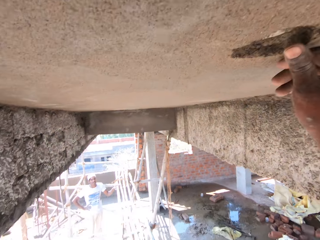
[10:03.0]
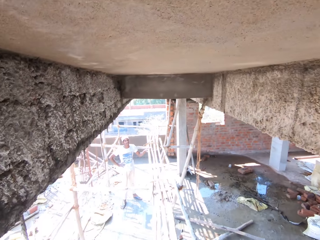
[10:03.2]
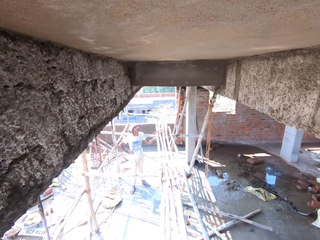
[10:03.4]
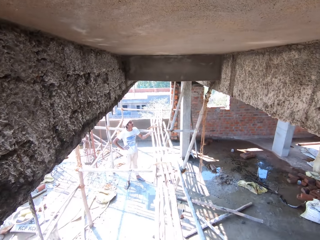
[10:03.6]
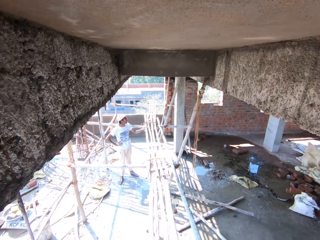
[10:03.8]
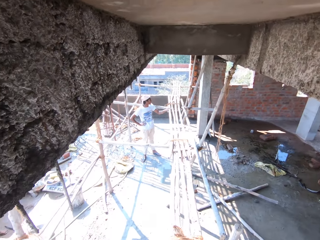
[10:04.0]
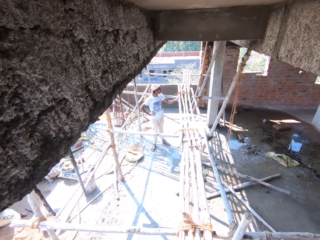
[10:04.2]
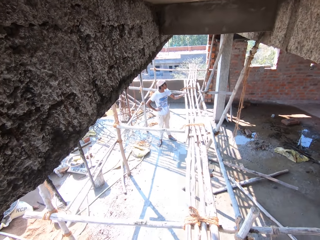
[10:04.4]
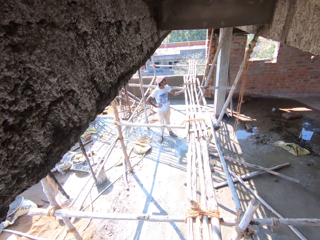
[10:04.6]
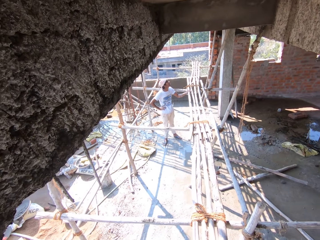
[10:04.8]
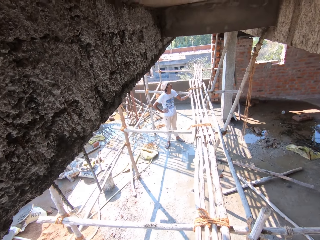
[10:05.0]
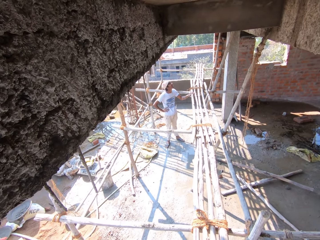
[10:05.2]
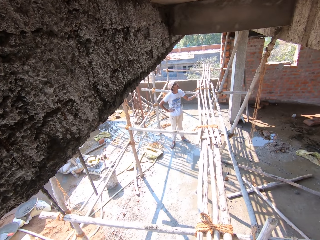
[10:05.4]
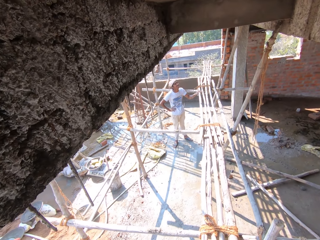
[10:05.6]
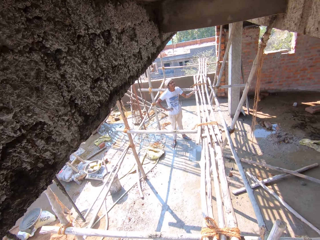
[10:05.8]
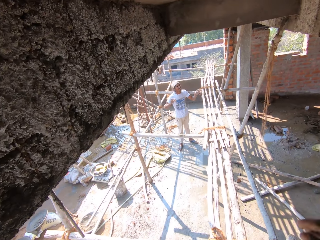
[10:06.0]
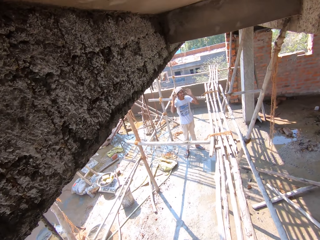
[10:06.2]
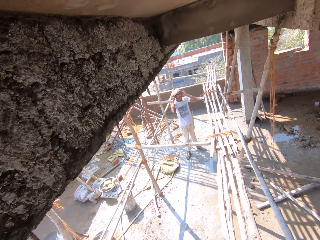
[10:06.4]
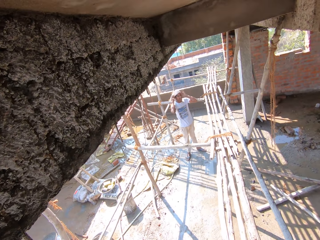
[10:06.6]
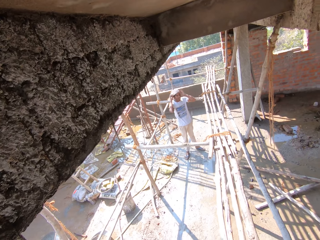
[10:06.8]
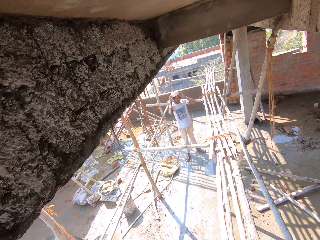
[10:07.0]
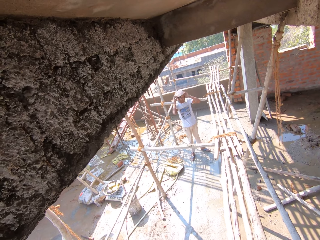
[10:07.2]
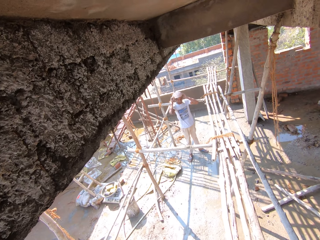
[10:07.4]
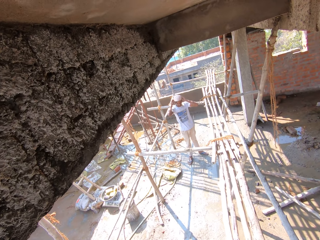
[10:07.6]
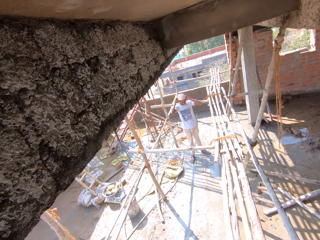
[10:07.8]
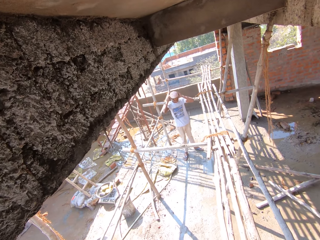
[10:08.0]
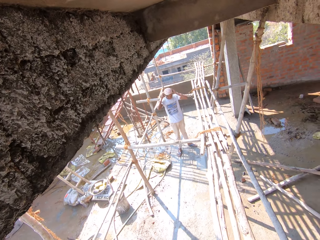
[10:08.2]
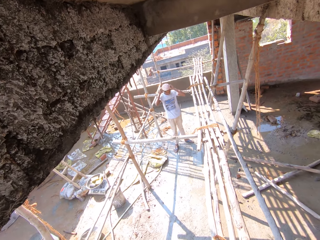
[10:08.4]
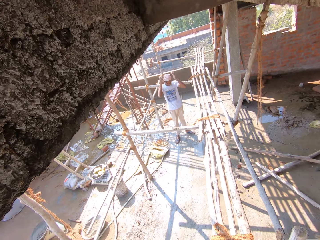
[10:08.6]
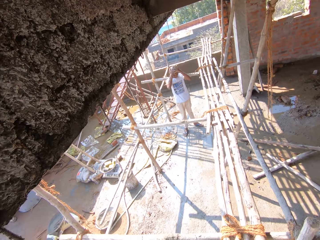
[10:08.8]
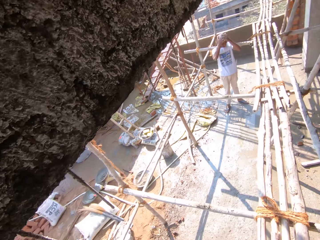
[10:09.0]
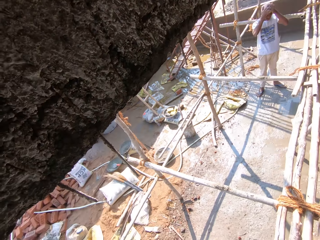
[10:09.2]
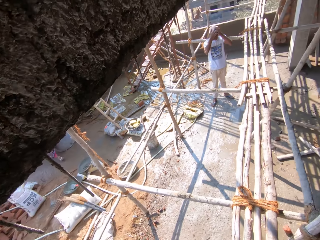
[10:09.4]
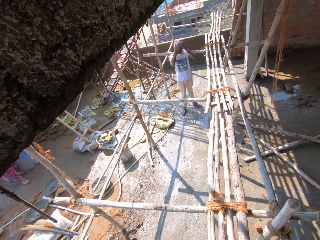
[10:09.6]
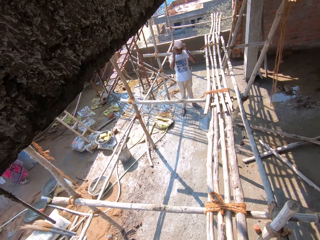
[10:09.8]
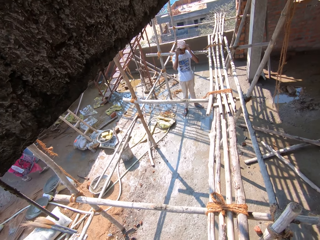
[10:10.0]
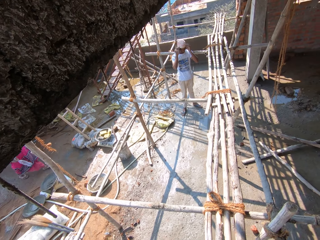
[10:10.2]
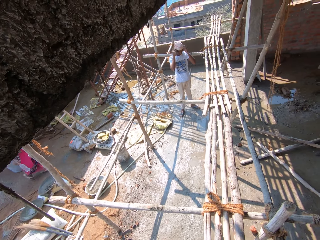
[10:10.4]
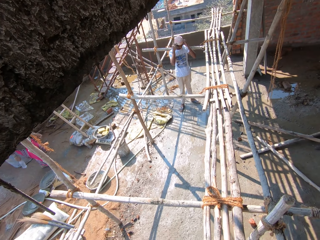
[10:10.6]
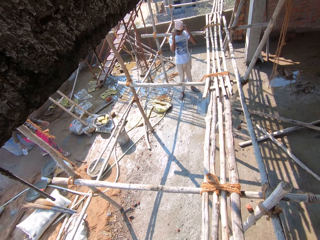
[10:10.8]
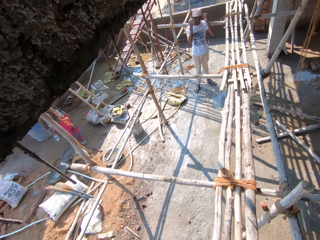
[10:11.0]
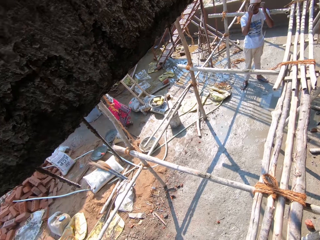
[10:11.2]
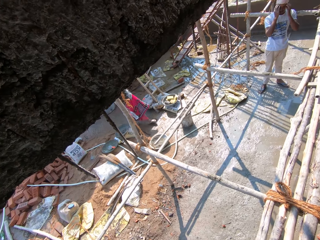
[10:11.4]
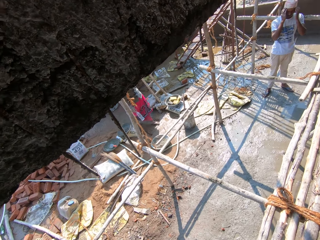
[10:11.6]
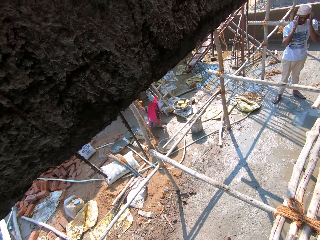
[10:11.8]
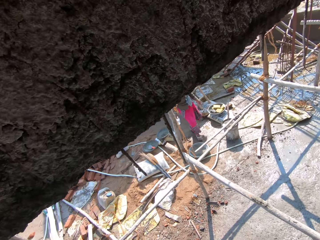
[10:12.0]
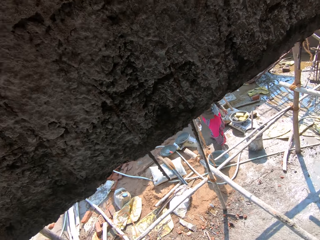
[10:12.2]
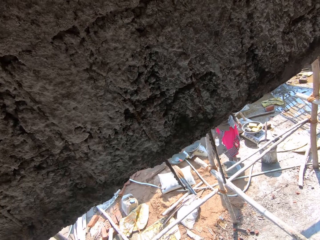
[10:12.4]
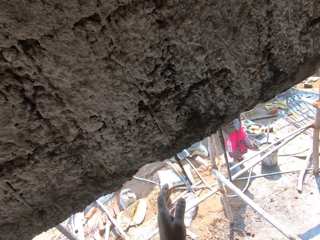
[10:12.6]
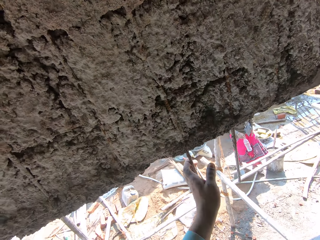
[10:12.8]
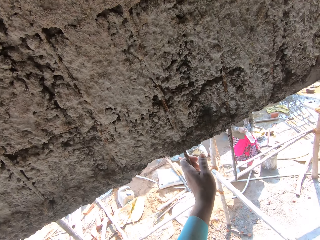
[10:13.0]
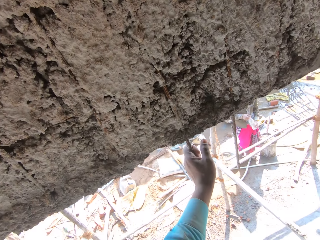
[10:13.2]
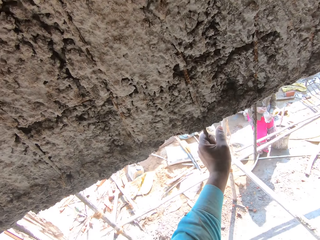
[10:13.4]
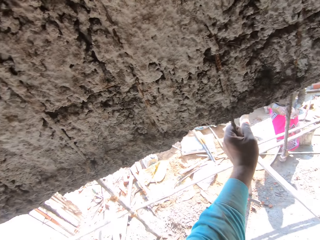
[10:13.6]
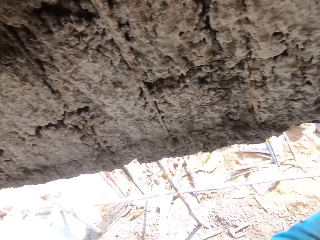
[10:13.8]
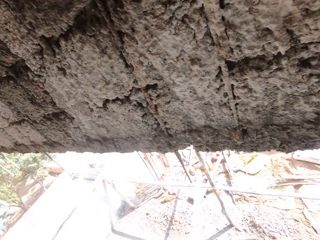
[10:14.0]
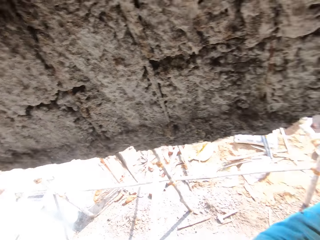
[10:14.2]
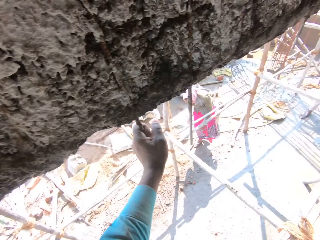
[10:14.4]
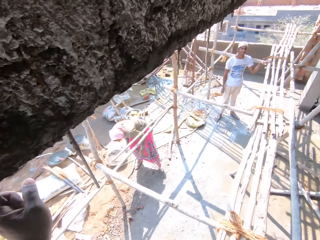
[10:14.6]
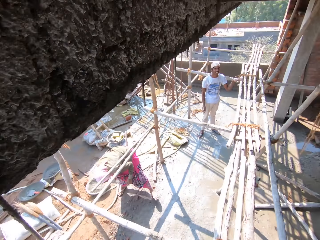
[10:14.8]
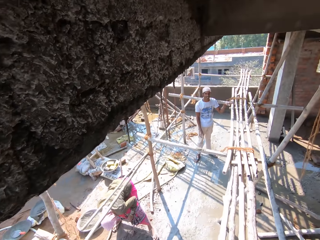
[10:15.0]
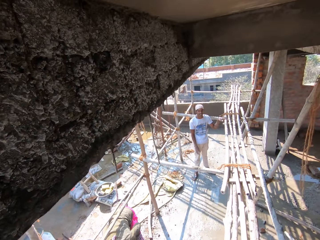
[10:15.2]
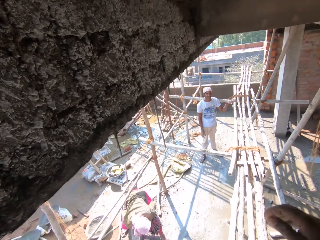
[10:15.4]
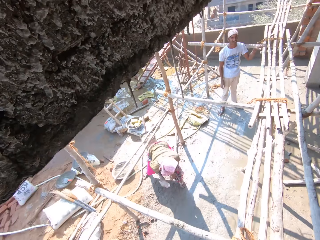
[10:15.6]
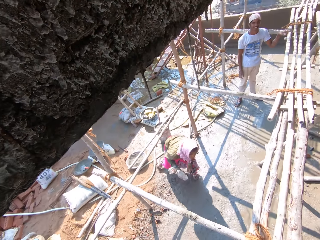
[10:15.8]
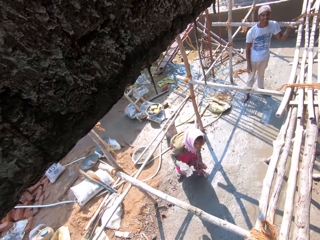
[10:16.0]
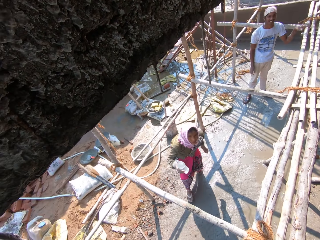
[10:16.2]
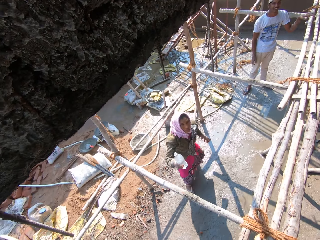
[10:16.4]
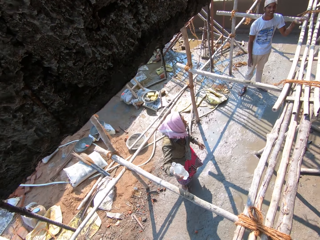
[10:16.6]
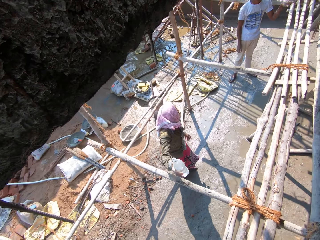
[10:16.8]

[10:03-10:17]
The camera wearer touches the ceiling. They look around. They speak with a man. They hold the metal. They look around.

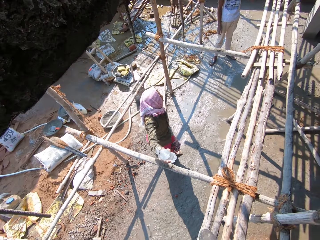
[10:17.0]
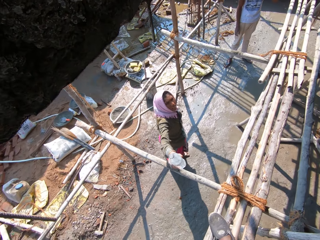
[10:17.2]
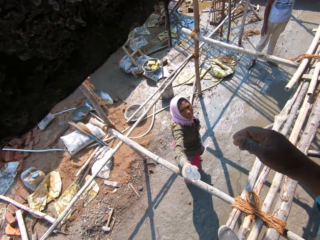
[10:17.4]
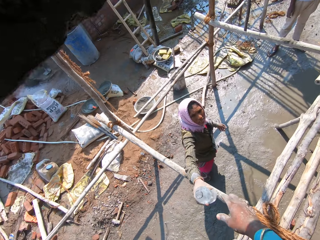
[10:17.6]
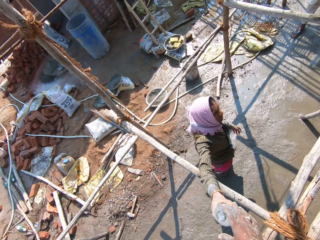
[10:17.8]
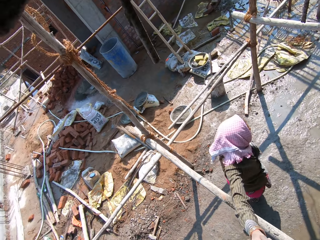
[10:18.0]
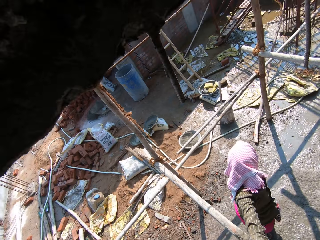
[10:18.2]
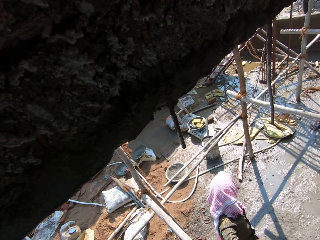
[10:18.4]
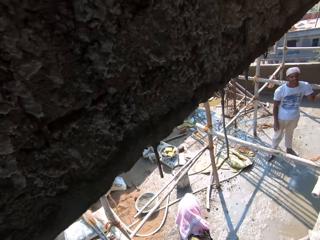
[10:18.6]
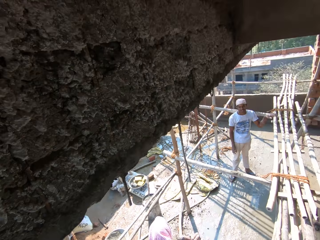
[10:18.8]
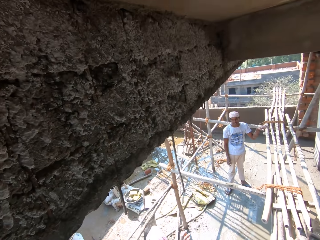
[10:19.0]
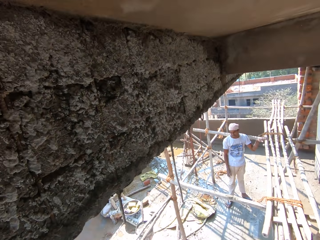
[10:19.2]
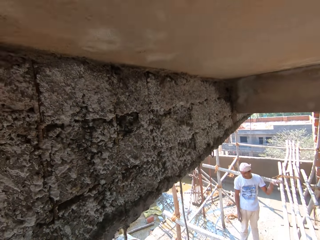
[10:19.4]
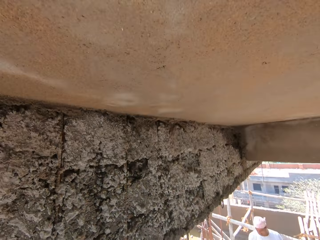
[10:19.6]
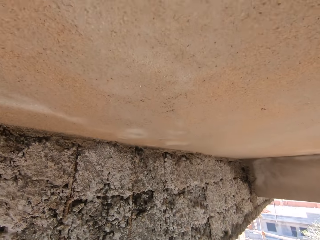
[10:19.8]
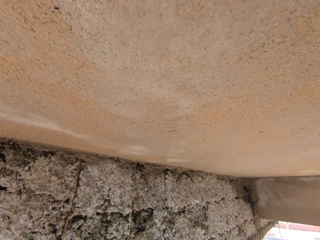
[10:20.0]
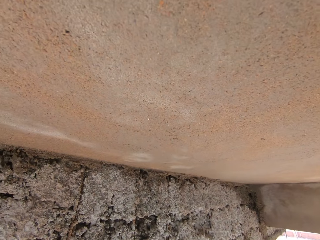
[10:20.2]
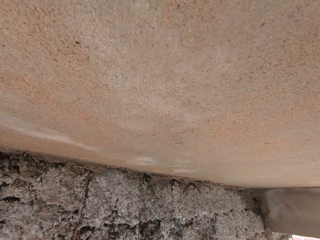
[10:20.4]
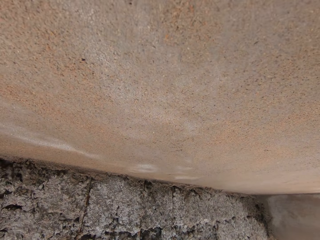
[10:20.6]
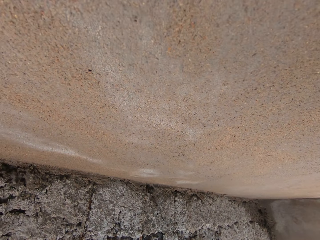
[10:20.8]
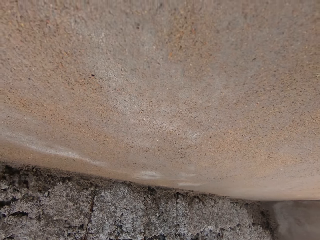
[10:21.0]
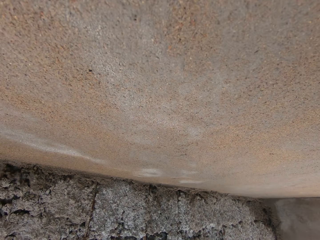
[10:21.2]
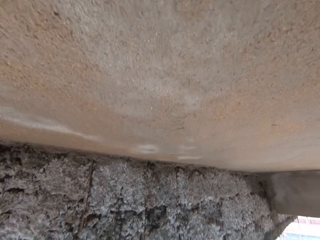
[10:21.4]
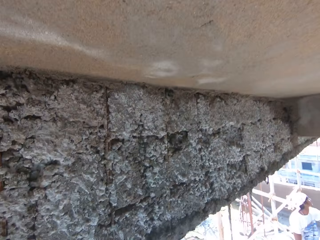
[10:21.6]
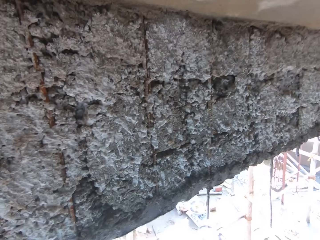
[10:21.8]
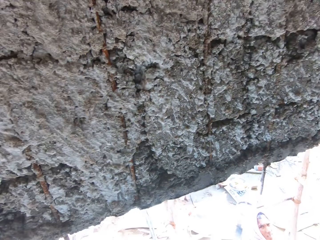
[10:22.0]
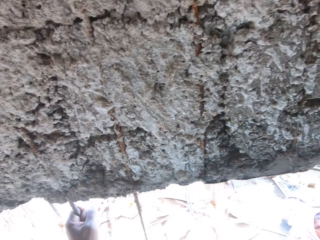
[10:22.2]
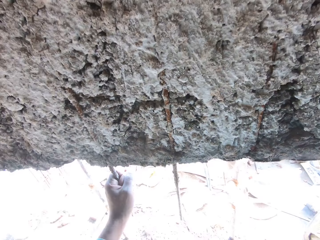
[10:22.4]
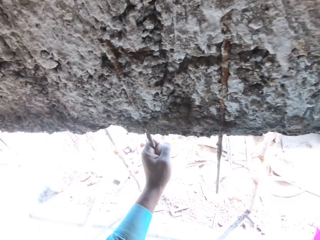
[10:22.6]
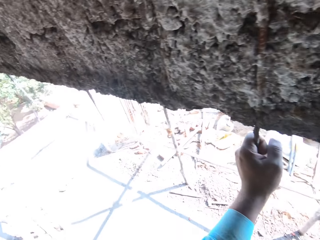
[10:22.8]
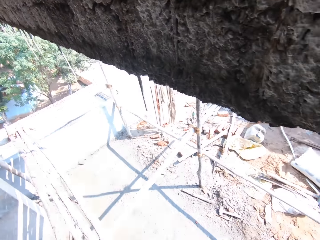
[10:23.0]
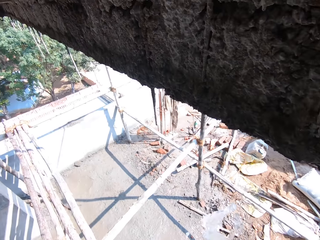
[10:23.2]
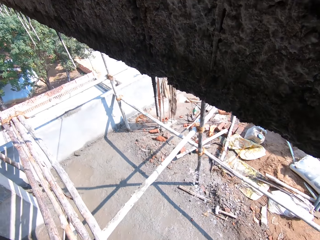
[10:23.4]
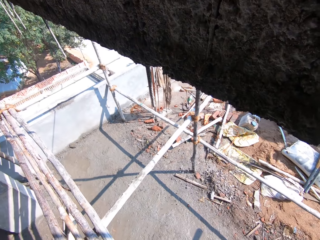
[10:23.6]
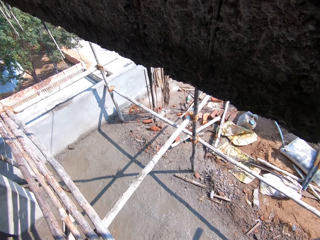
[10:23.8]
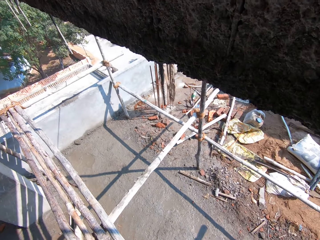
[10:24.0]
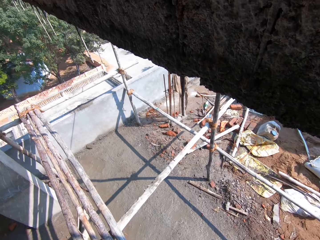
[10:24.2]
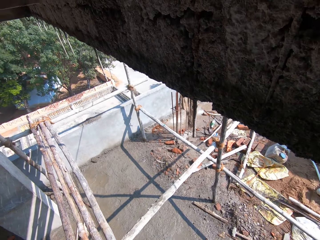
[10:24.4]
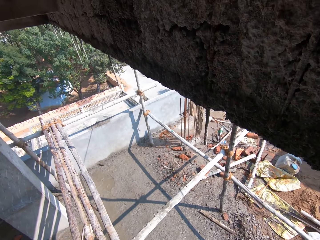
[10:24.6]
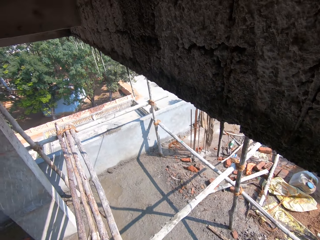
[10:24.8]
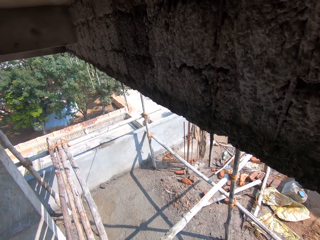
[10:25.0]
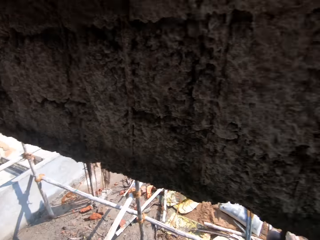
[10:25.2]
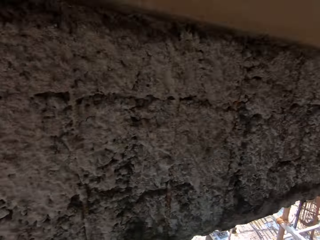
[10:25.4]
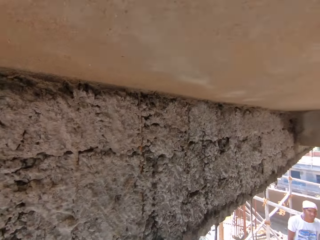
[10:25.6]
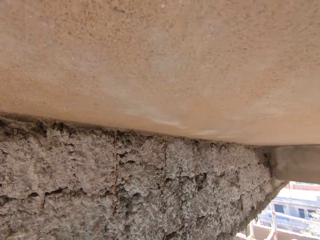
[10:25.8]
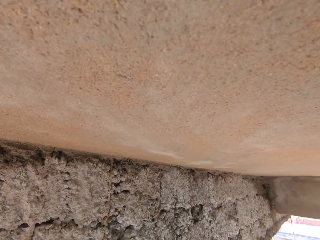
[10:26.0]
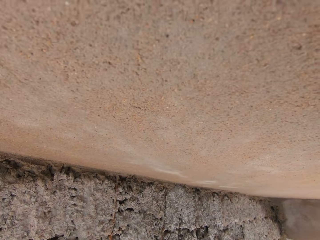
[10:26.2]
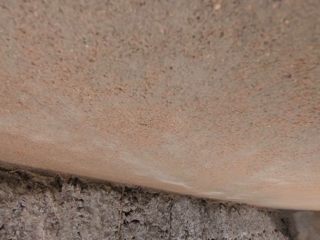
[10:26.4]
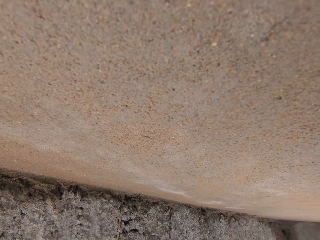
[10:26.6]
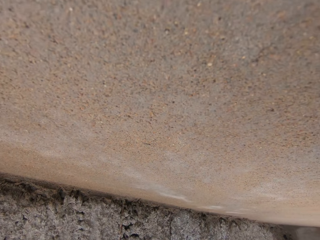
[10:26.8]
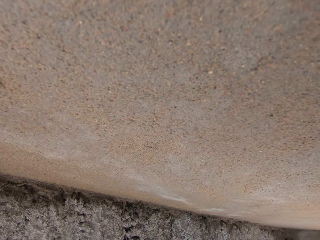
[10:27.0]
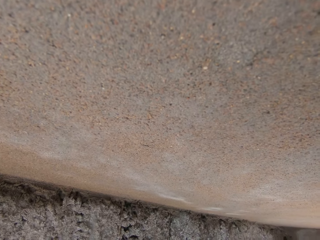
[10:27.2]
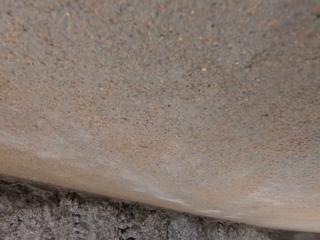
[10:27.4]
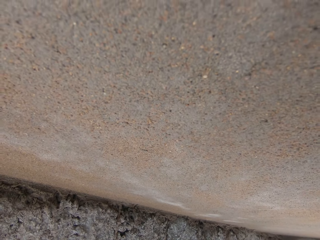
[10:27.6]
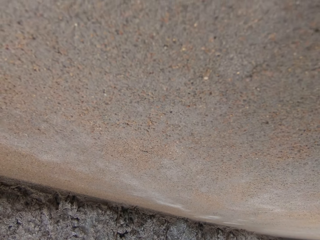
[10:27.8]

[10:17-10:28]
The camera wearer takes the bottle from a man. They look around. They spit. They pour water. They look around.
